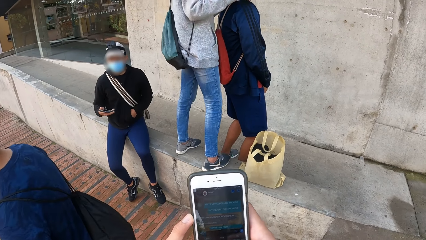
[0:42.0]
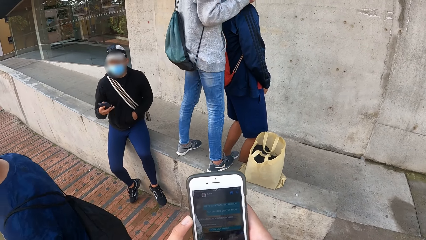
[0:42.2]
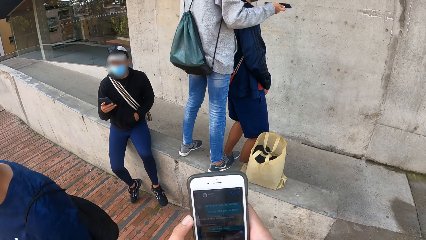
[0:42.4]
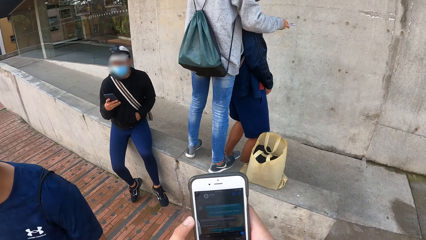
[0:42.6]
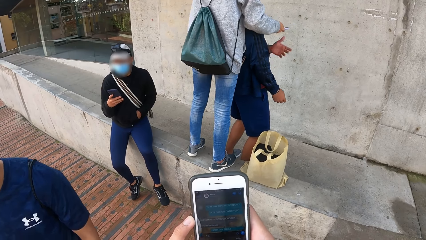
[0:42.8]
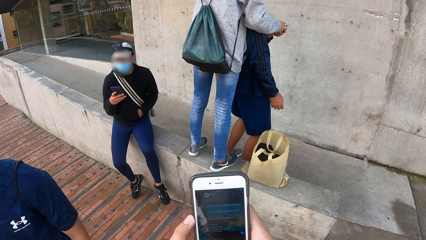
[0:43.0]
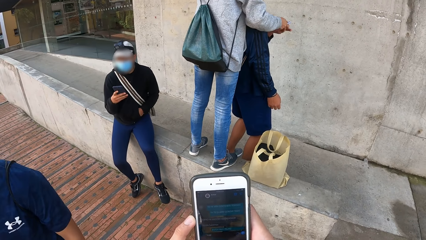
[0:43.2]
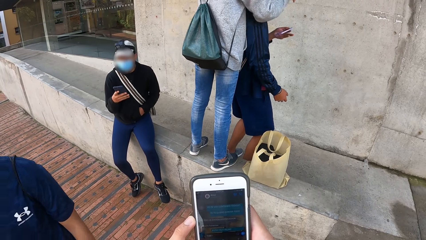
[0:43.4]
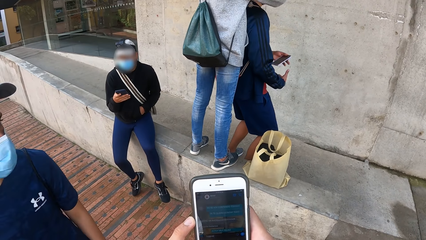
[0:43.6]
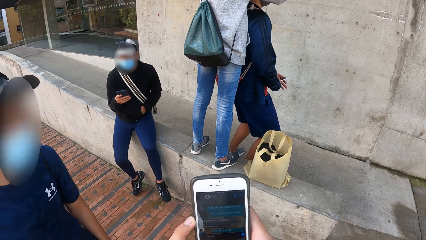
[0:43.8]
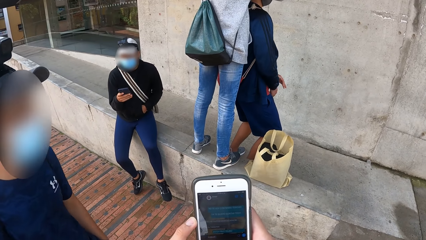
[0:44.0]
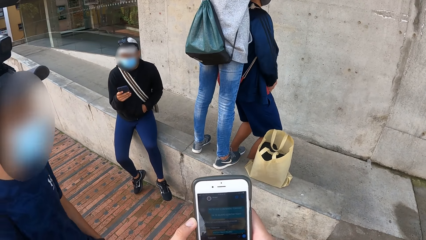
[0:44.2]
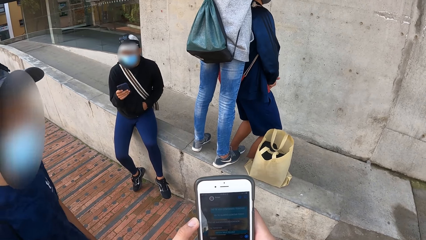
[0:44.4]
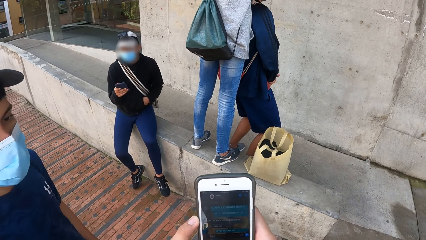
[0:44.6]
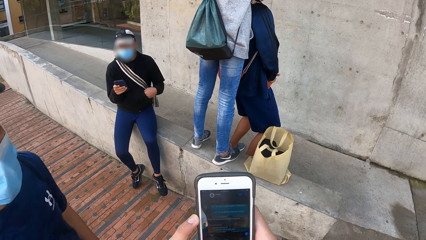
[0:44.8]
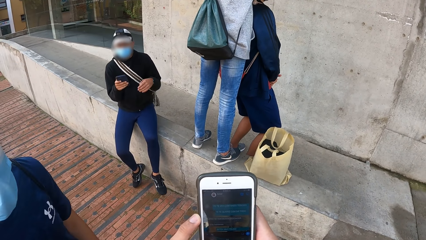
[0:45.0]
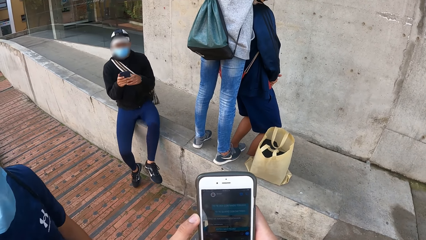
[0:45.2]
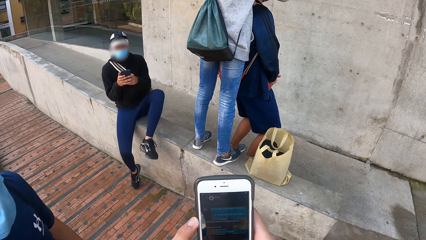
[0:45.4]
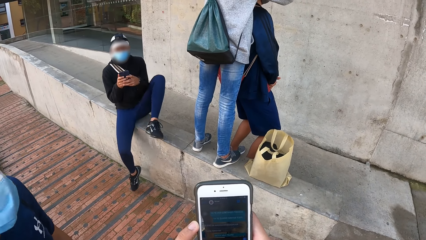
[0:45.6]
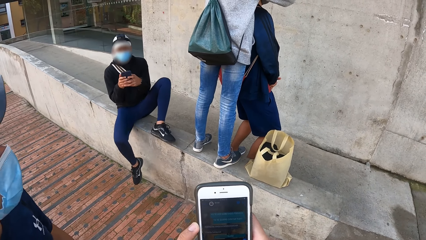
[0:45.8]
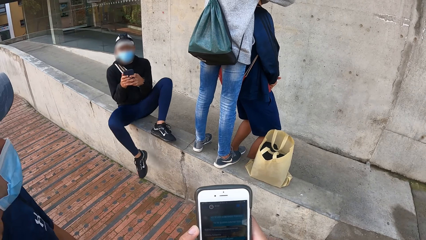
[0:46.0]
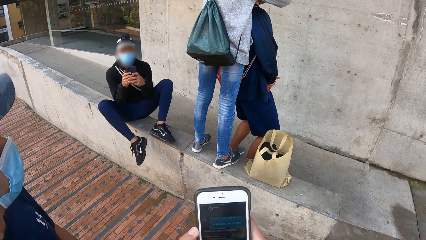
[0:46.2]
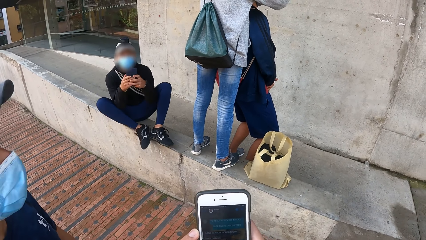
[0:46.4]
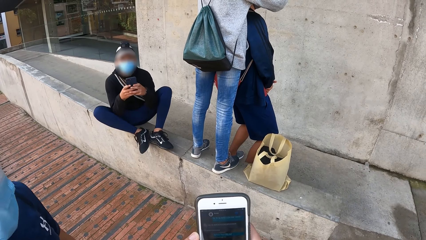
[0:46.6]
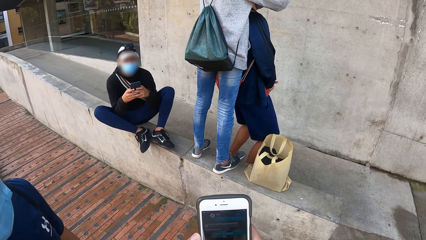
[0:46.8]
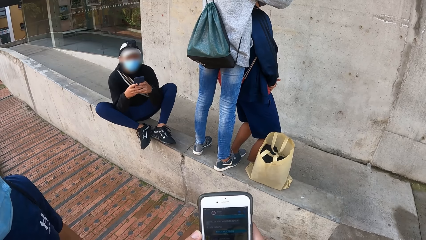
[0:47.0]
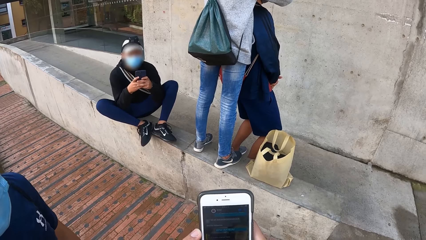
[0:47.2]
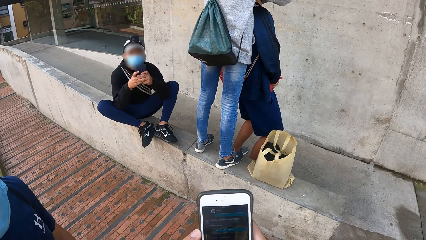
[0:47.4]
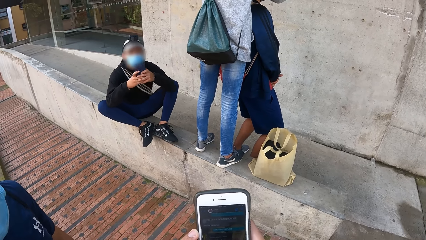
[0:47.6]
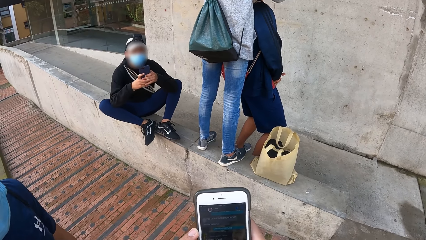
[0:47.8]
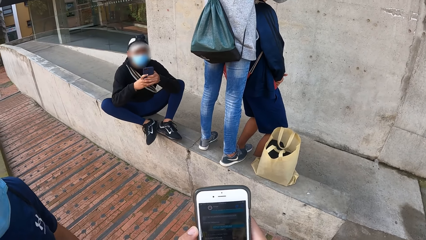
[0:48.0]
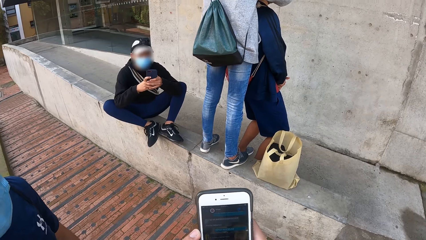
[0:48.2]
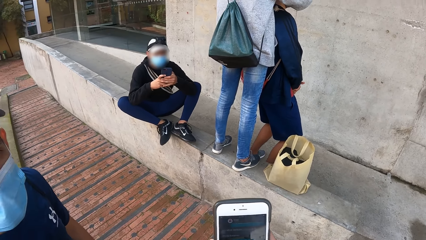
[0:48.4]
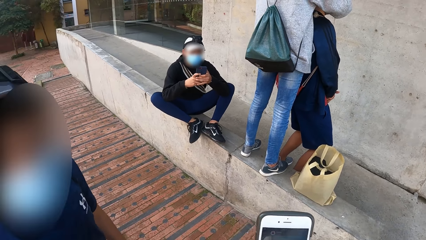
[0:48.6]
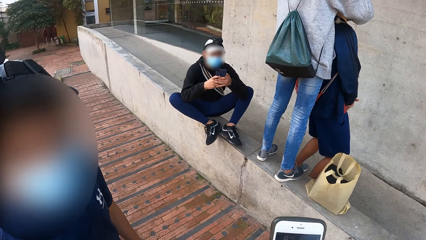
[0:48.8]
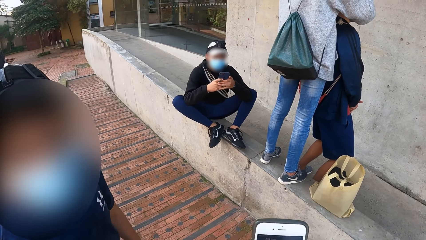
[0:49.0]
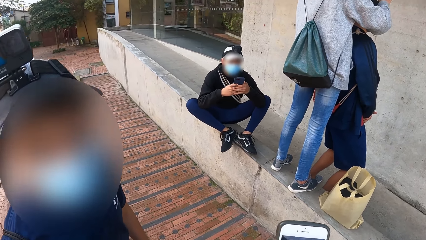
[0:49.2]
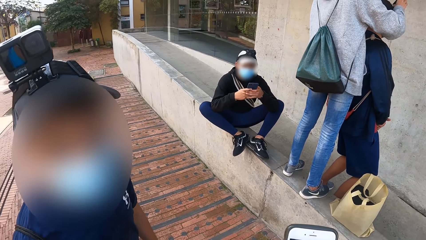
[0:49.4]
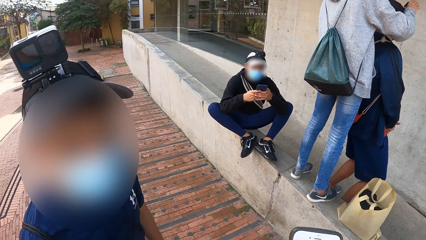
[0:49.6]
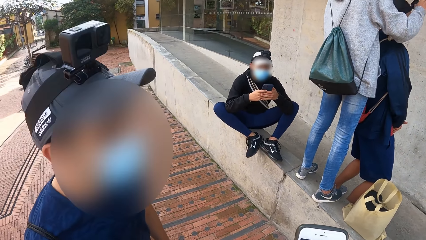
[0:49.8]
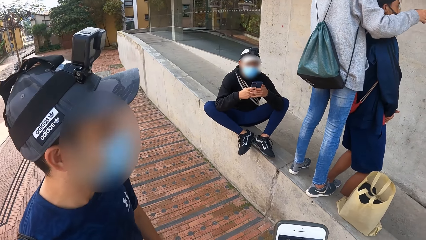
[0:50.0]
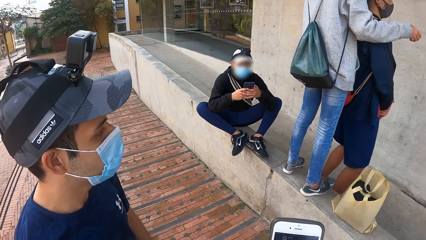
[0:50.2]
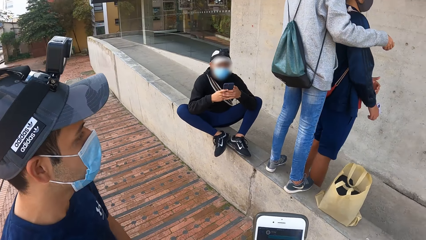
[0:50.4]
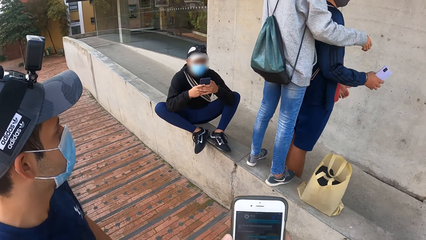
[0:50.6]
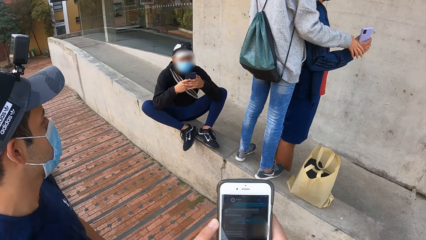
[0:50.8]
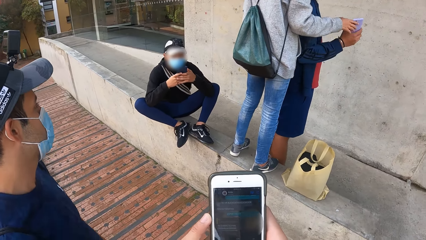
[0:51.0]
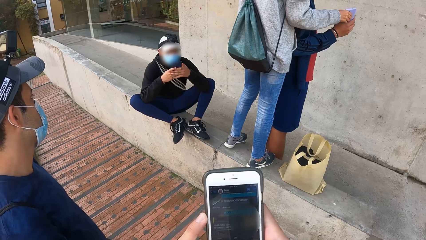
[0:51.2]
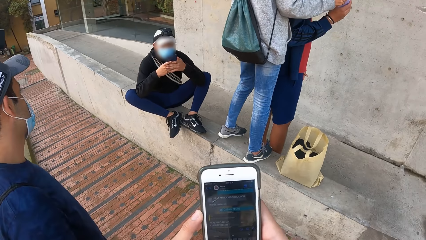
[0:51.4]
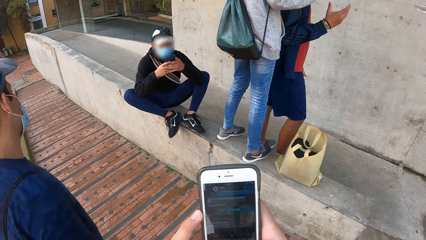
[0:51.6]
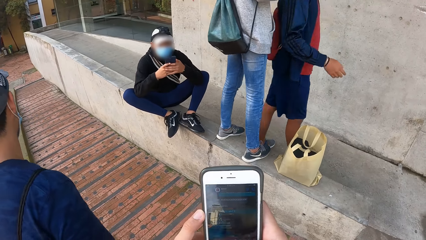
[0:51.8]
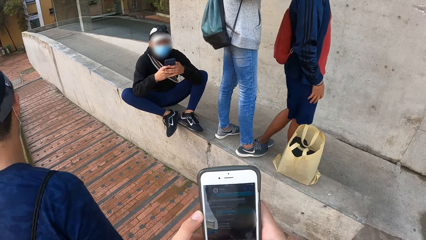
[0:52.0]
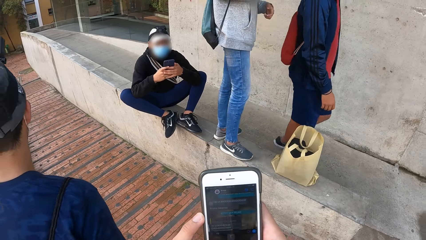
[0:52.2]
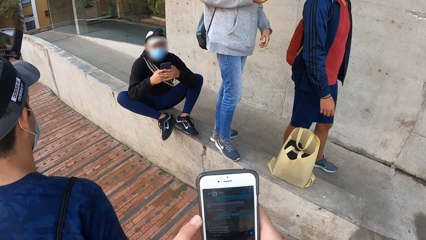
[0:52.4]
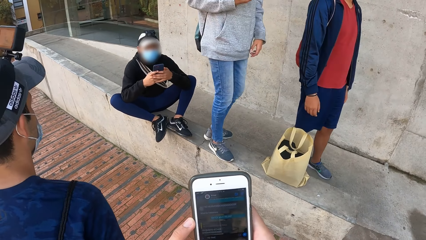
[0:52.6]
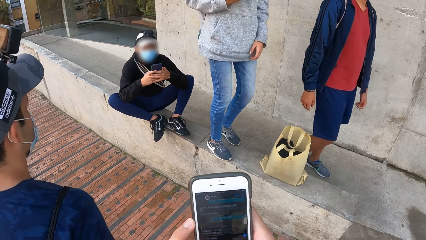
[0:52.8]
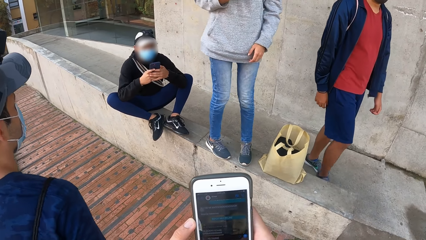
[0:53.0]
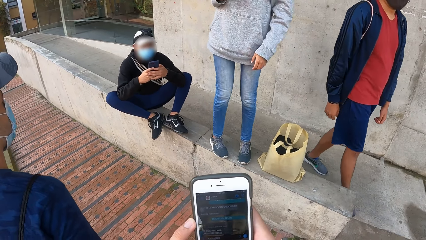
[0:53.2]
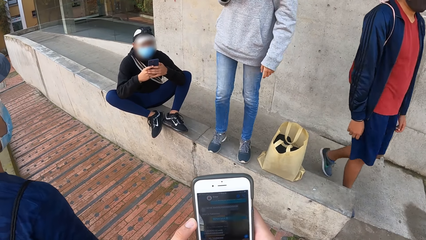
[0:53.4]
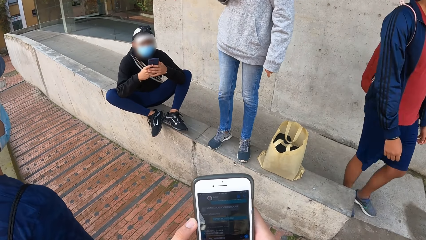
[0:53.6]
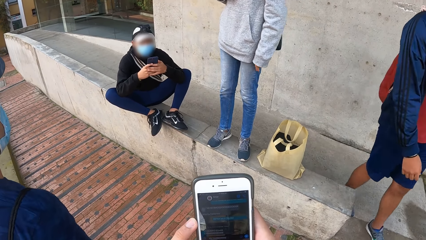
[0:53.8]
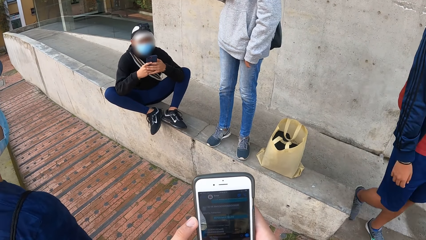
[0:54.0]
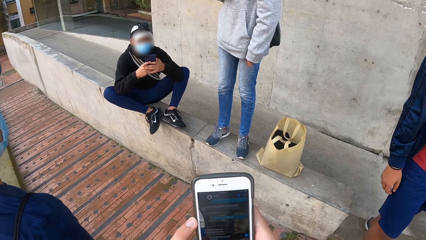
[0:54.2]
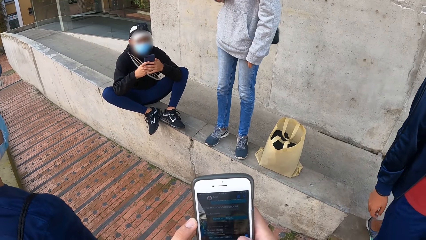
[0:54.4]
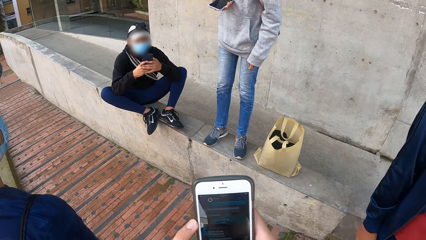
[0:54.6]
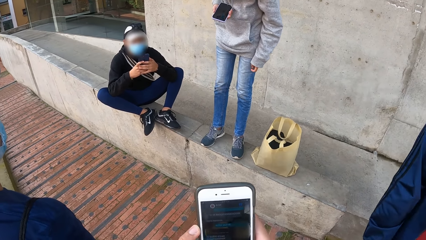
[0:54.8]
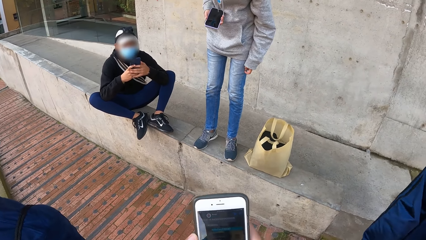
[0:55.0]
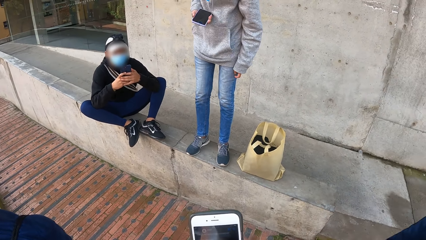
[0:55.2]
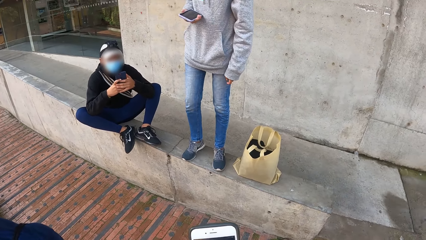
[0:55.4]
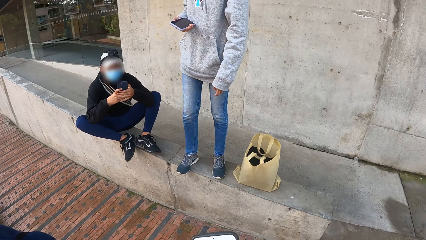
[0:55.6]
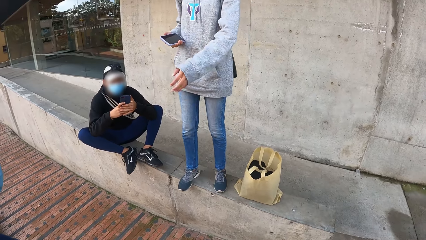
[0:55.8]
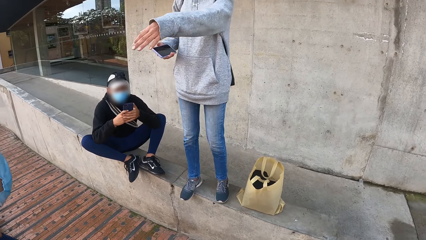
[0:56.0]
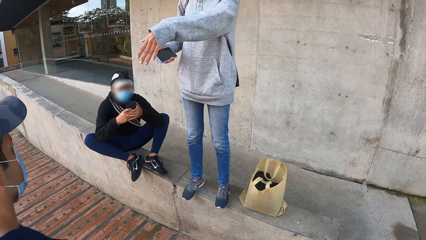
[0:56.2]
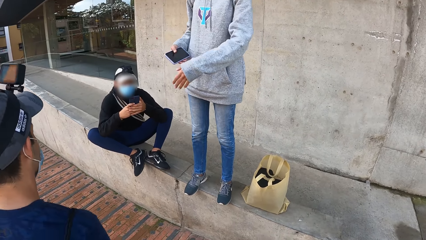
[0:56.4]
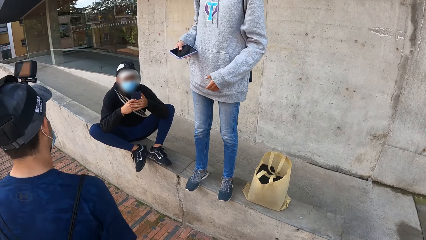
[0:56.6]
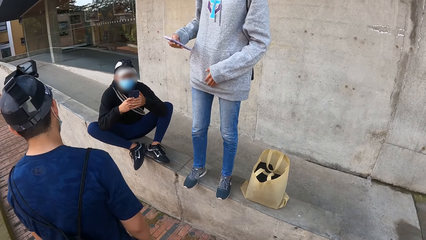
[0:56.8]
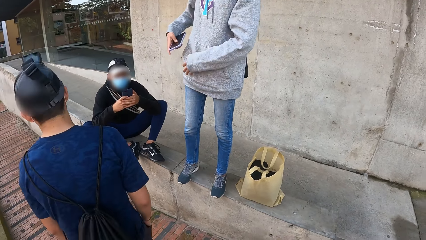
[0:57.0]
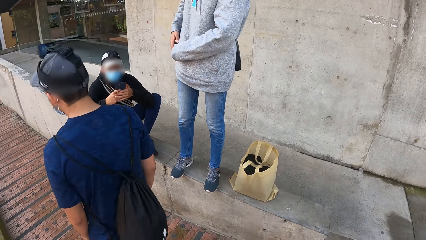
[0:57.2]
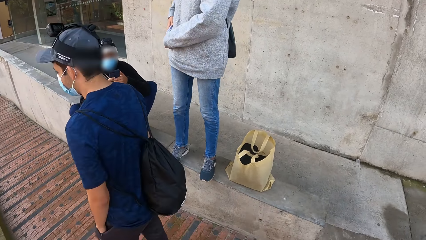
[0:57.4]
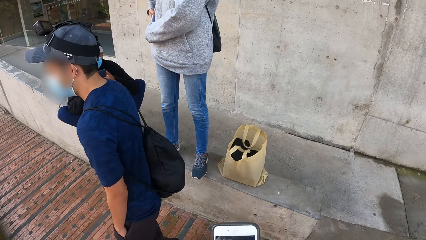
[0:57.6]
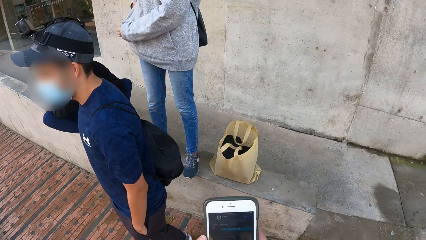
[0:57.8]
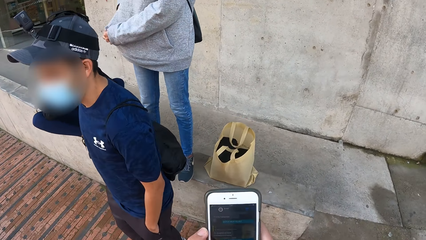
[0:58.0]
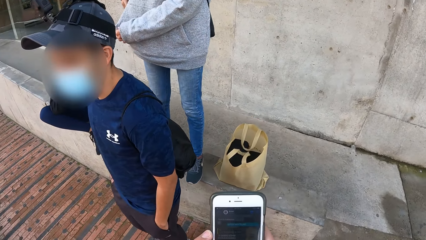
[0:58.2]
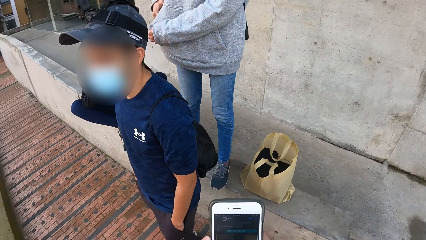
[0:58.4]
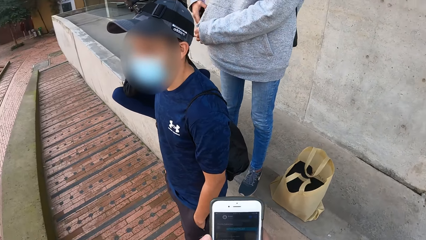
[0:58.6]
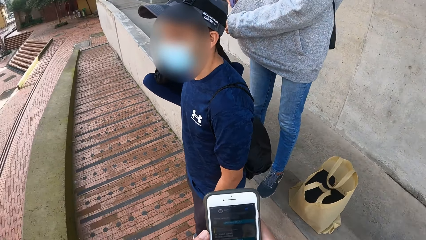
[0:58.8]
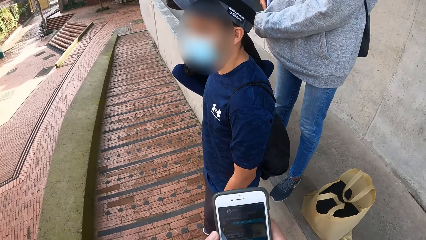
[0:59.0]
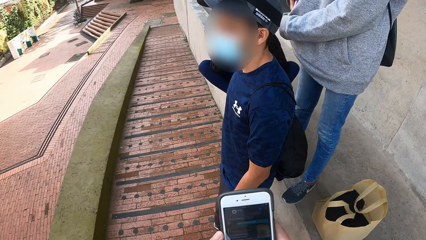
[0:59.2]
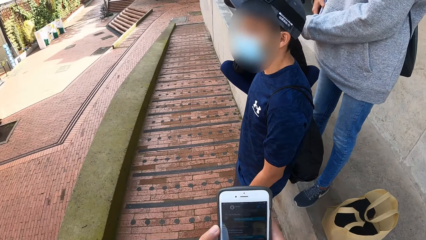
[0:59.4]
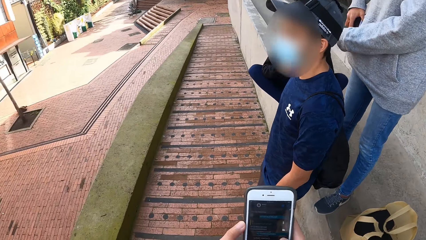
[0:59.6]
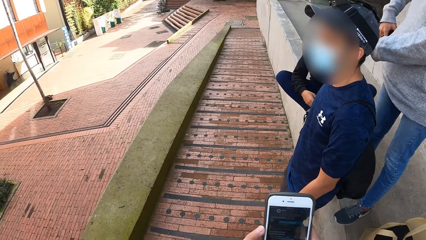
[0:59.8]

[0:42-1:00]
The second man scrolls on the phone. The woman gives a phone to the third man. The third man collects the phone from the woman's right hand with his left hand. The second man operates the phone with both hands. The woman collects the phone from the third man's right hand with her right hand. The third man walks around. The woman turns around, waves at the first man and interacts with the first man. The first man walks around. The woman places the phone in a pocket with her right hand.
